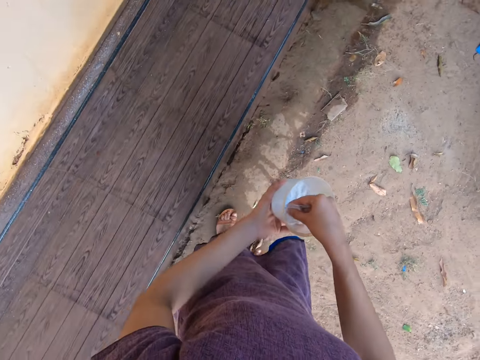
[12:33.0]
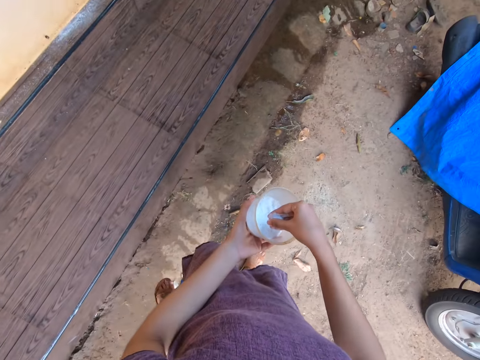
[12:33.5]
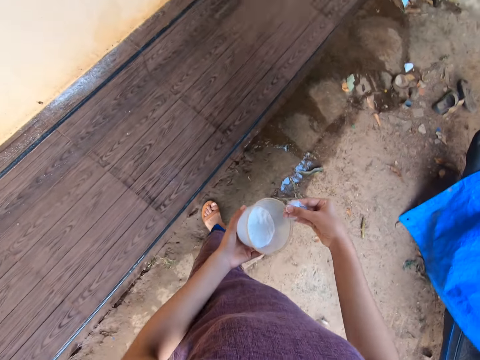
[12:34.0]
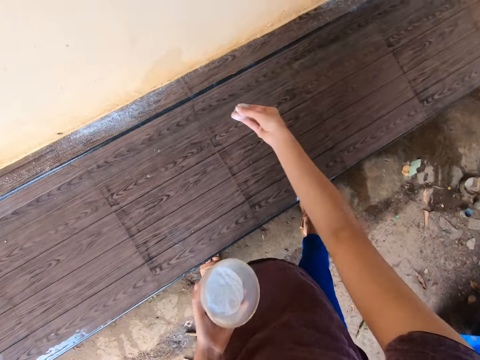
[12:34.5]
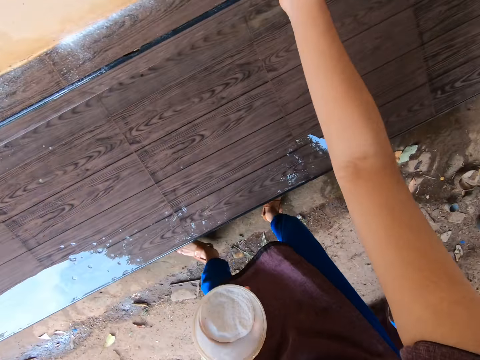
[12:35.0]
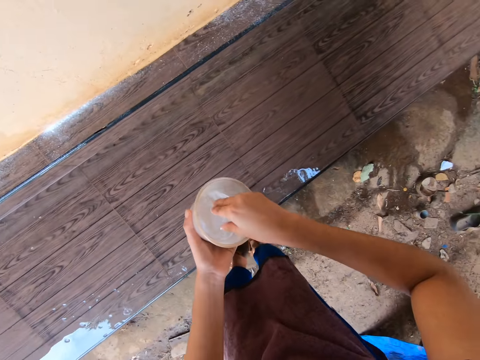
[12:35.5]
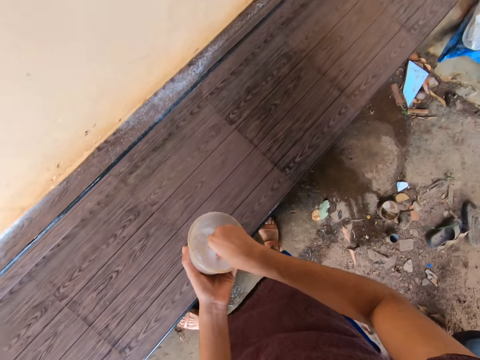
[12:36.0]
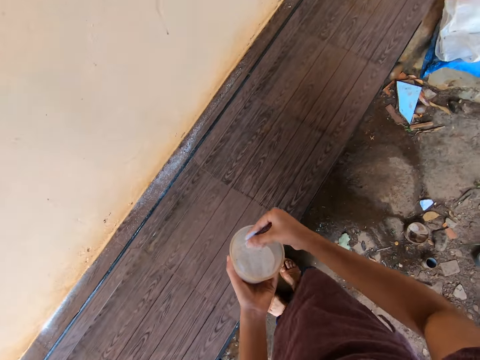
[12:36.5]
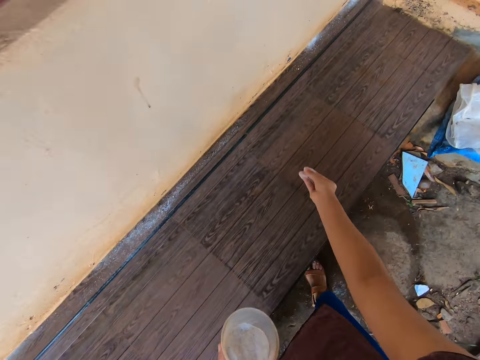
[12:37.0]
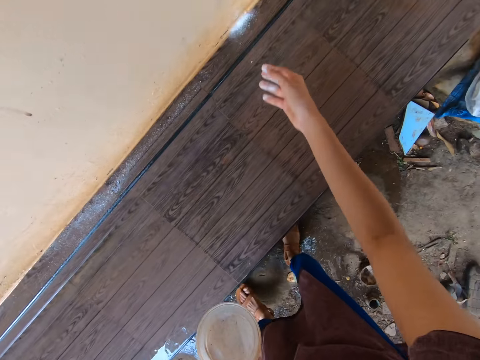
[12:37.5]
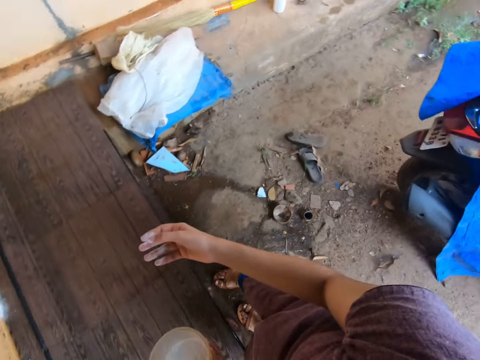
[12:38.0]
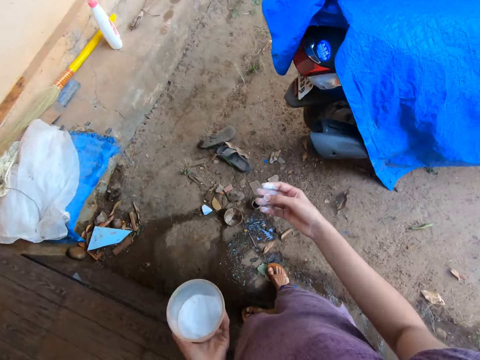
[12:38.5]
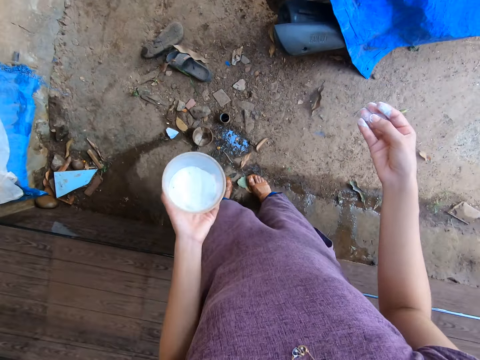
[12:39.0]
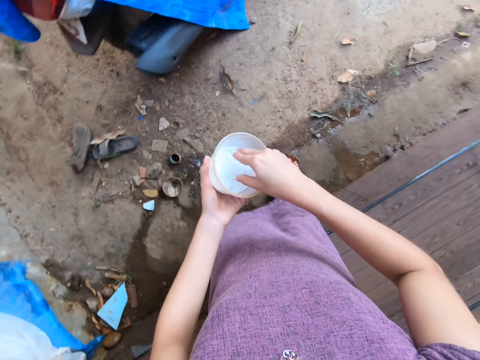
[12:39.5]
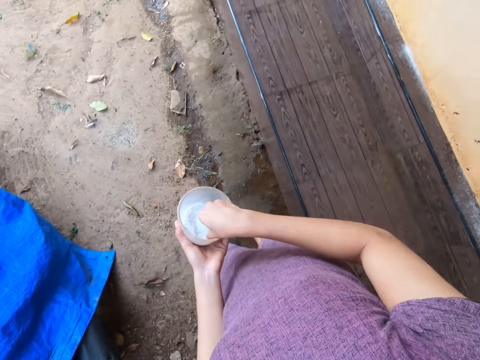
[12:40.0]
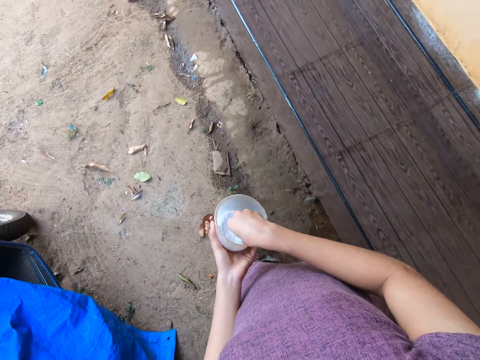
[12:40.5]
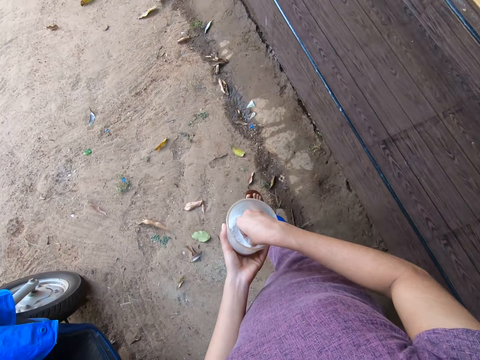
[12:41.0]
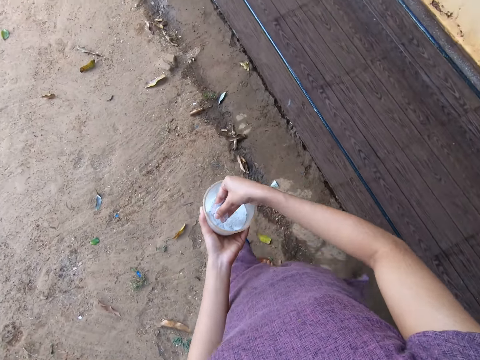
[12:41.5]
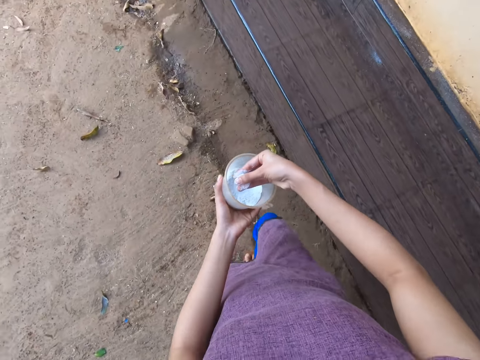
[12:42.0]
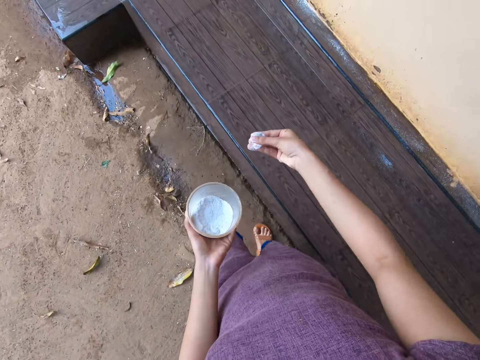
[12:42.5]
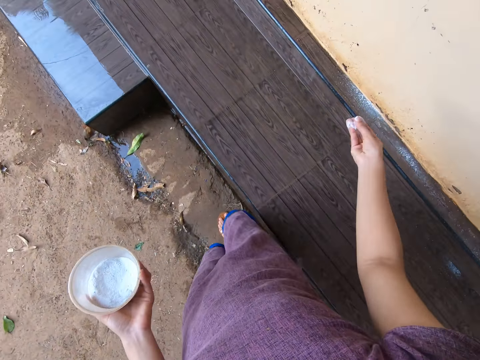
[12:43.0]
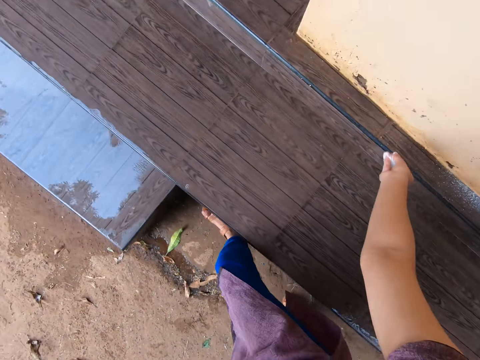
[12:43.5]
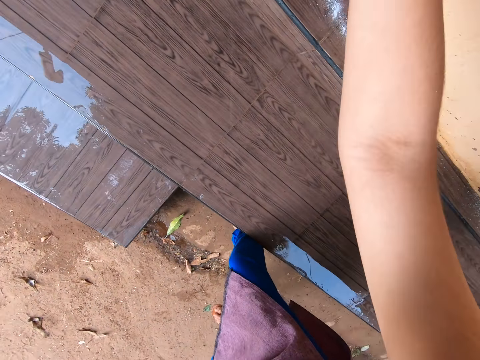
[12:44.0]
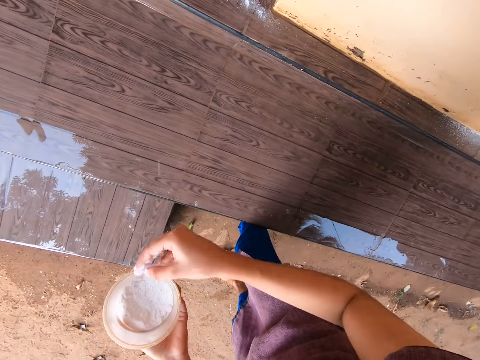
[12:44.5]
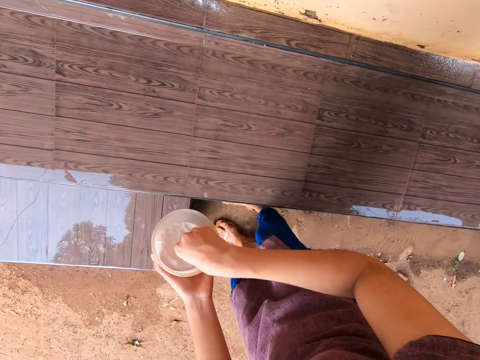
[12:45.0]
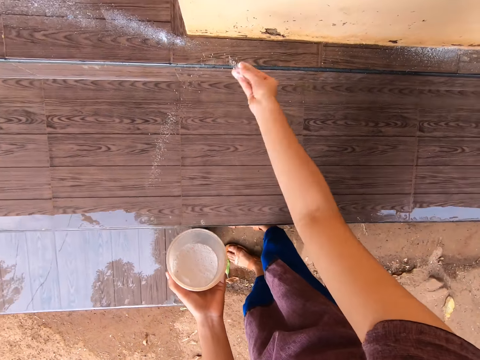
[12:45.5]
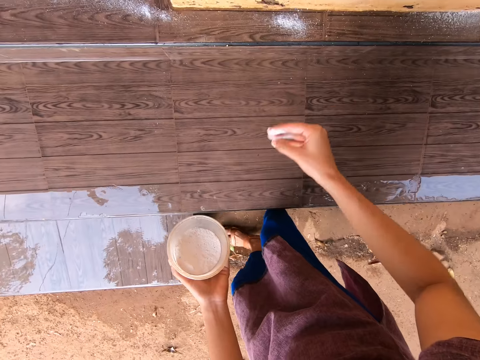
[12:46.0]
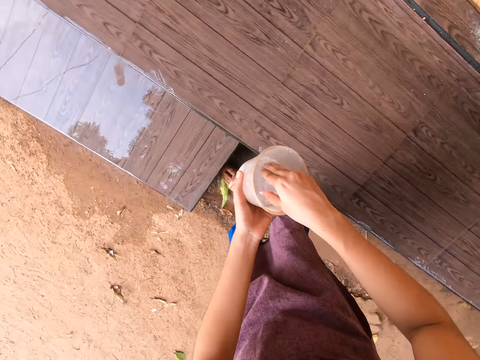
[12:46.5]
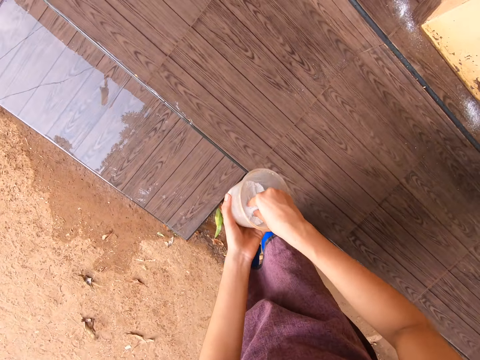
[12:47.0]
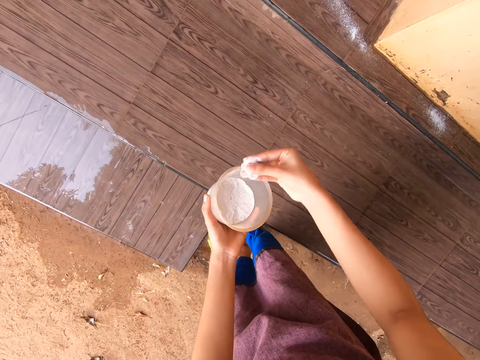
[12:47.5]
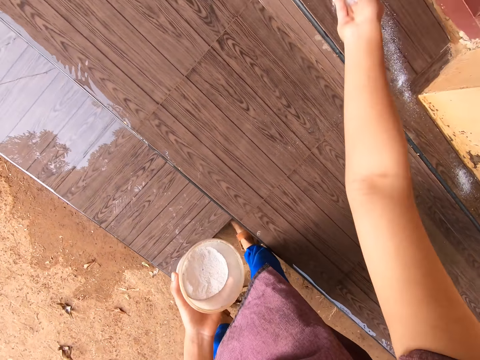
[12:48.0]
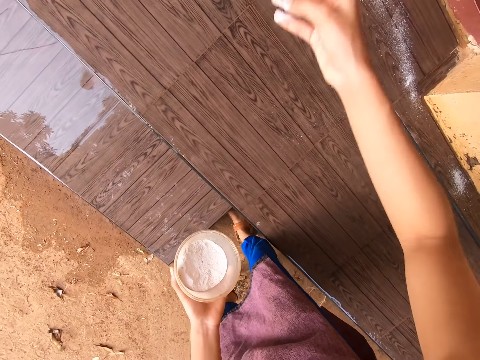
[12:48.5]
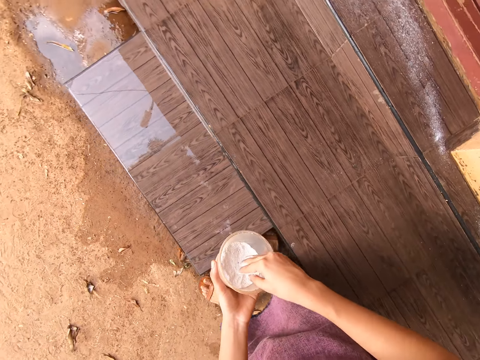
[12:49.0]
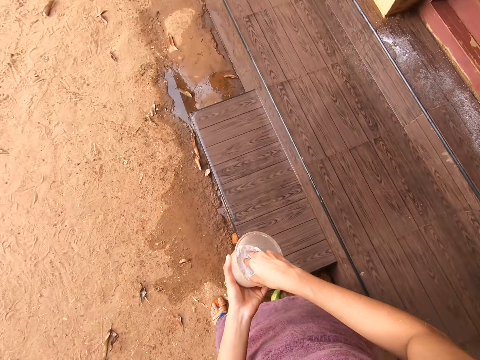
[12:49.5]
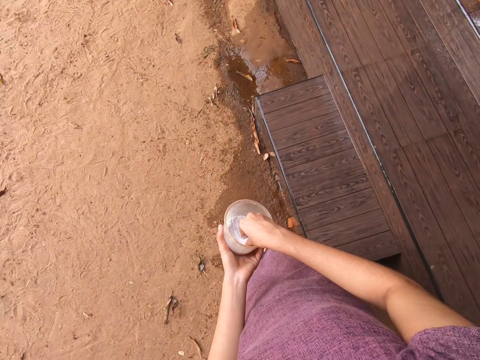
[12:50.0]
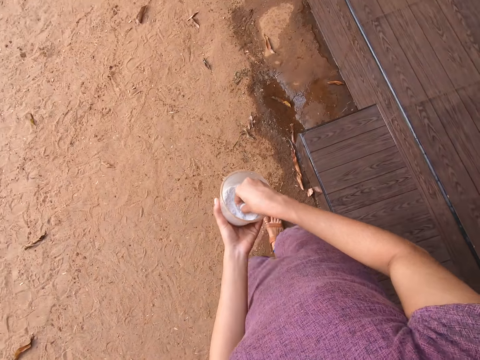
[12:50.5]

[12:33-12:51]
The camera wearer pours the detergent on the staircase with her right hand. She scoops some detergent from the container with her right hand. She pours the detergent on the staircase with her right hand. She scoops some detergent from the container with her right hand. She pours the detergent on the staircase with her right hand. She scoops some detergent from the container with her right hand. She pours the detergent on the staircase with her right hand. She scoops some detergent from the container with her right hand. She pours the detergent on the staircase with her right hand. She scoops some detergent from the container with her right hand.

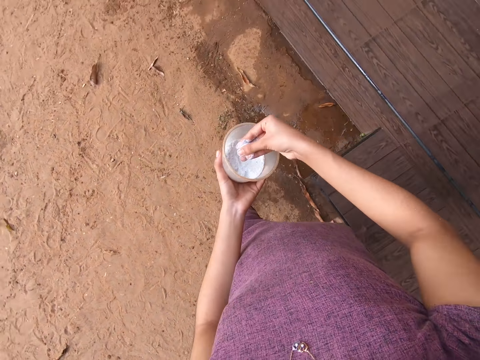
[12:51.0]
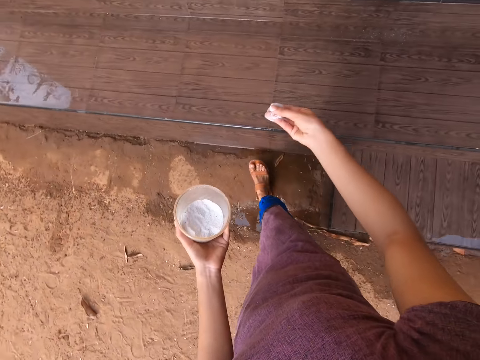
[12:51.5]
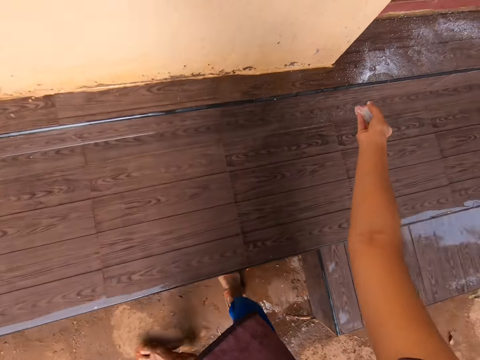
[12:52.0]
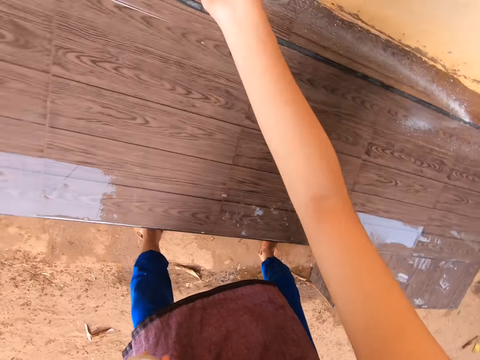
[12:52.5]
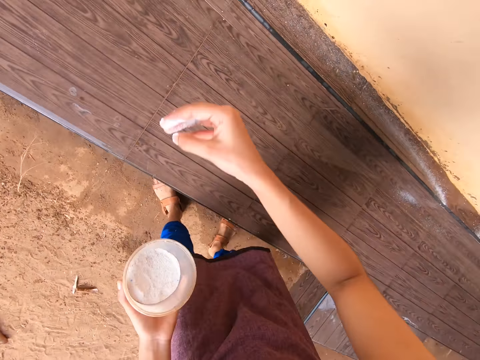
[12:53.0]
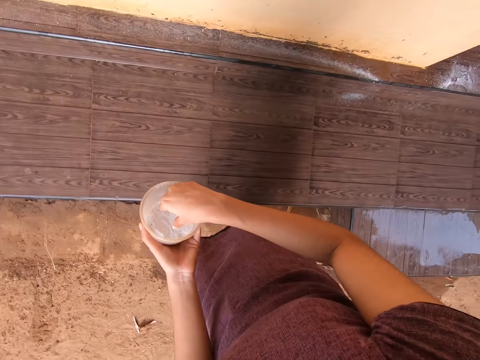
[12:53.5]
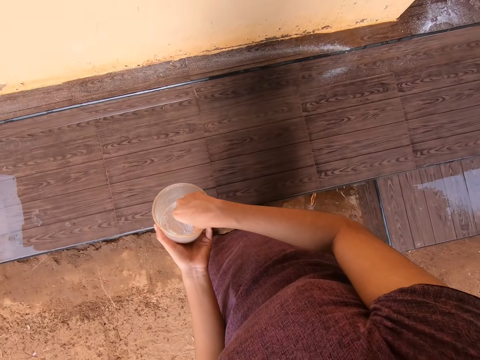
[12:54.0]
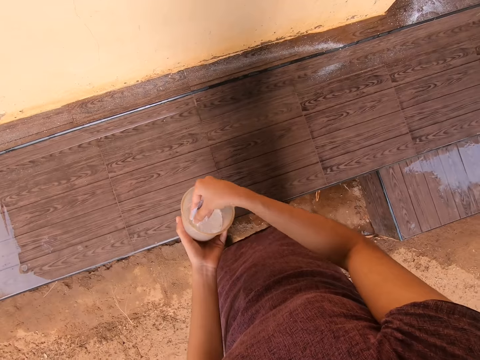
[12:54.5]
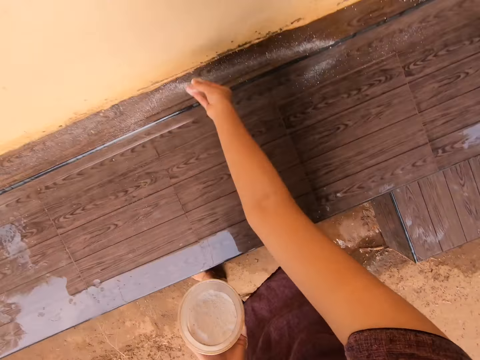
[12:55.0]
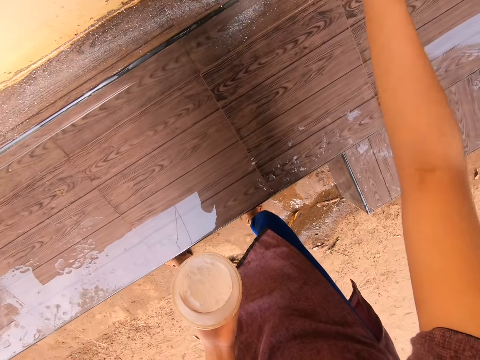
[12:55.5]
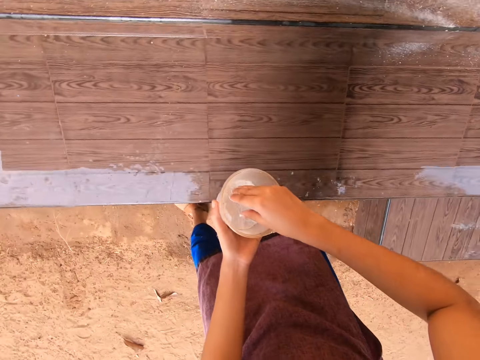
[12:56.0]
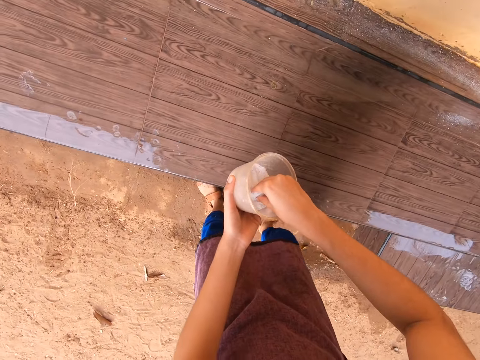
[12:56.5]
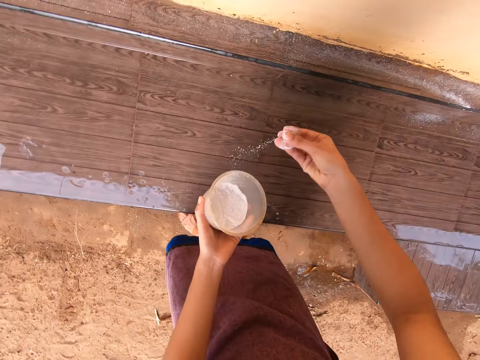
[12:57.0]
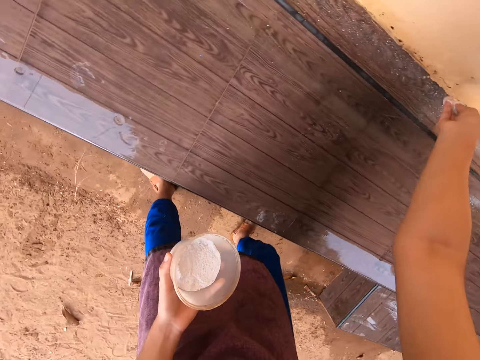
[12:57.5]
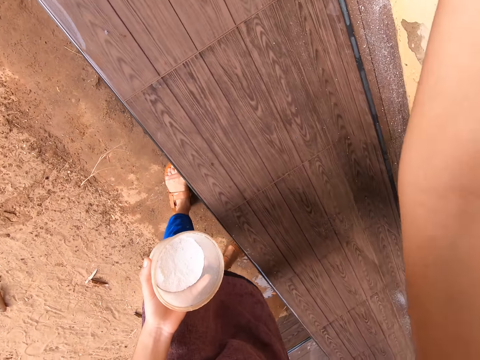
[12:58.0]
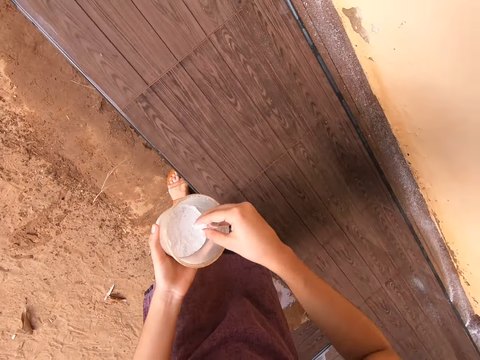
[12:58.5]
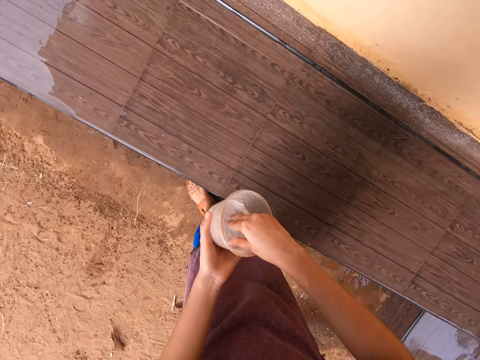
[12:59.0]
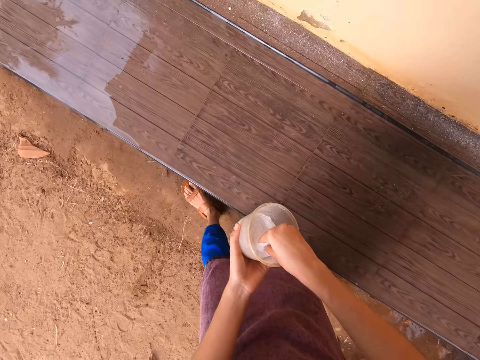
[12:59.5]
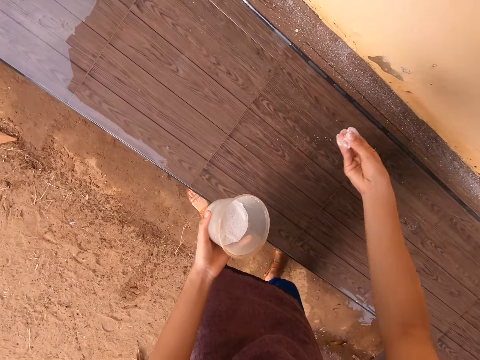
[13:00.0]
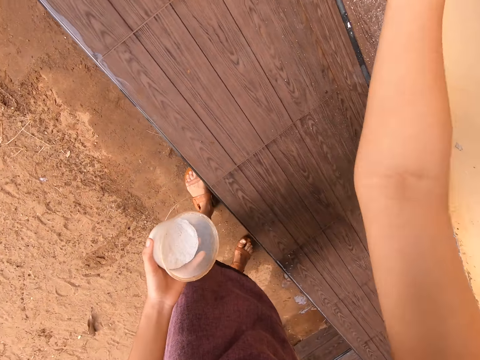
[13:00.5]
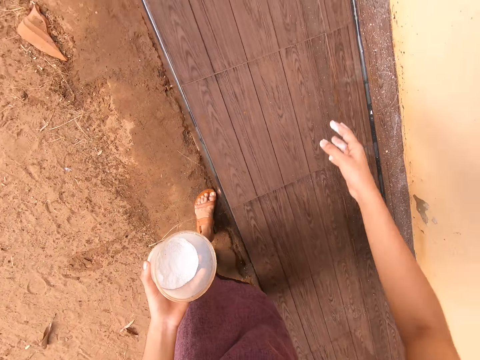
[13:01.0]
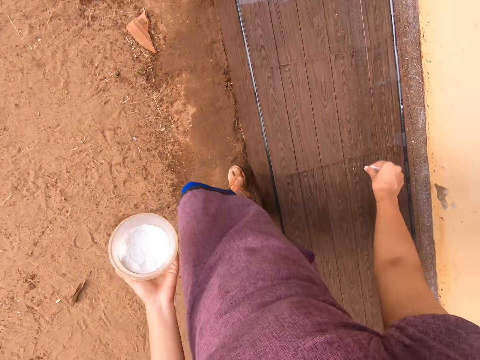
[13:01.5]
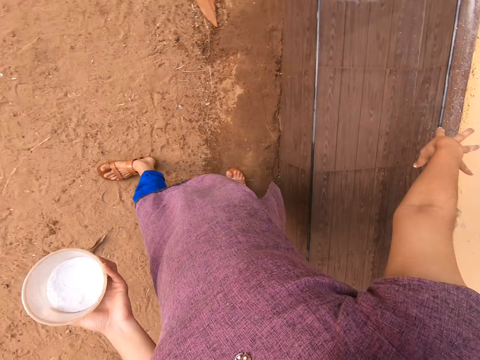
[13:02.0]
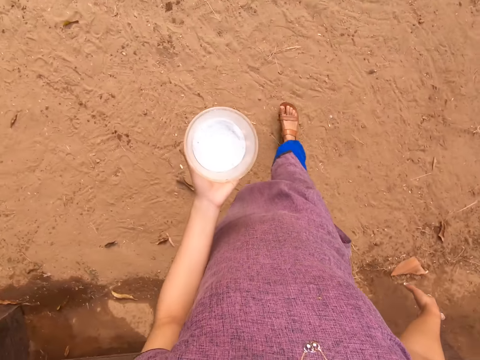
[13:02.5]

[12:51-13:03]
The camera wearer pours the detergent on the staircase with her right hand. She scoops some detergent from the container with her right hand. She pours the detergent on the staircase with her right hand. She scoops some detergent from the container with her right hand. She pours the detergent on the staircase with her right hand. She scoops some detergent from the container with her right hand. She pours the detergent on the staircase with her right hand.
